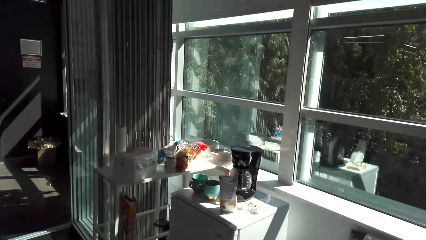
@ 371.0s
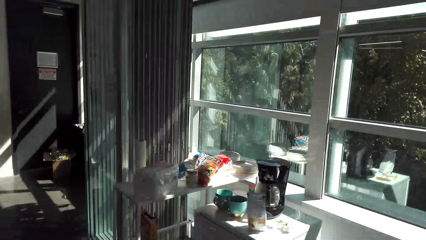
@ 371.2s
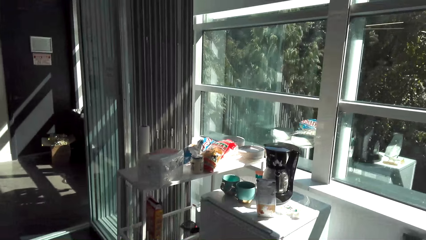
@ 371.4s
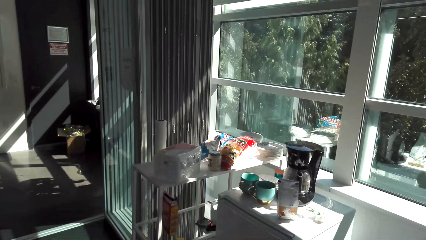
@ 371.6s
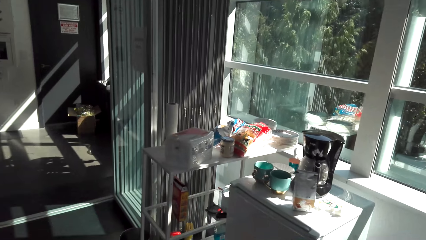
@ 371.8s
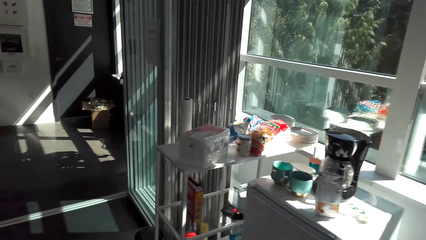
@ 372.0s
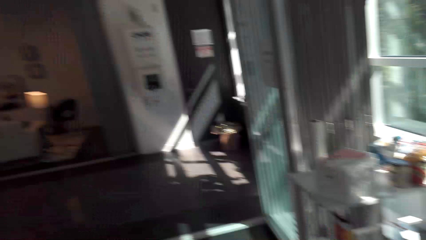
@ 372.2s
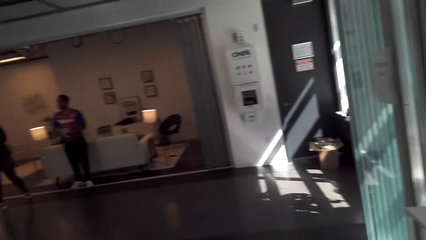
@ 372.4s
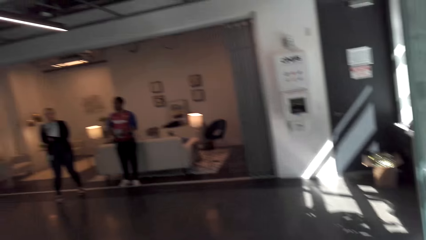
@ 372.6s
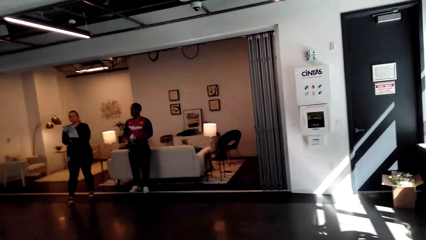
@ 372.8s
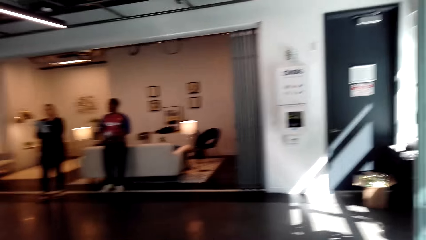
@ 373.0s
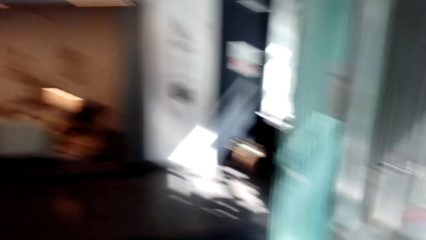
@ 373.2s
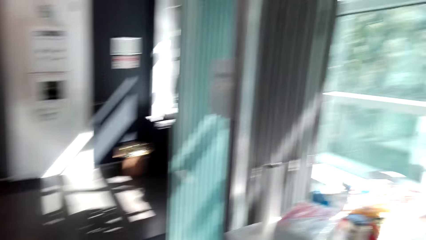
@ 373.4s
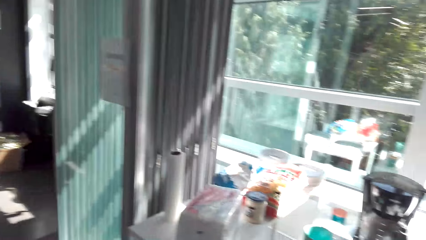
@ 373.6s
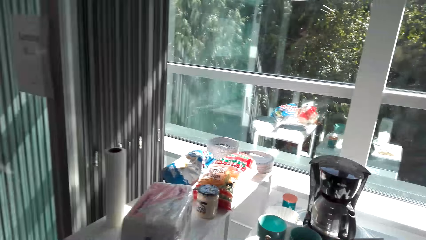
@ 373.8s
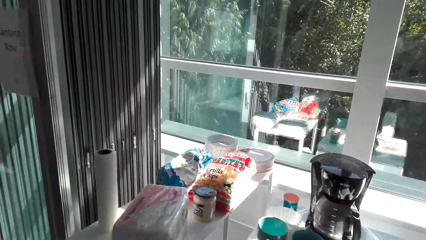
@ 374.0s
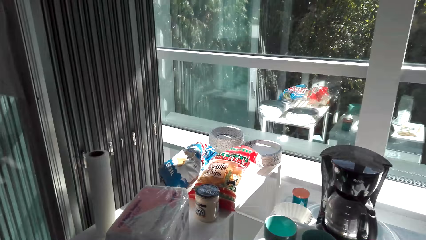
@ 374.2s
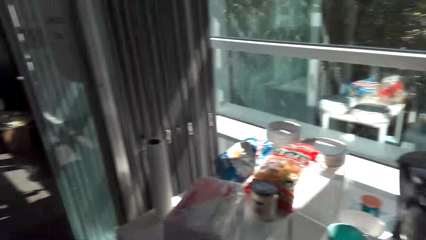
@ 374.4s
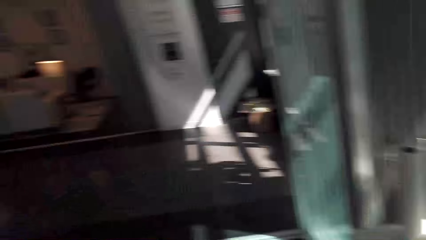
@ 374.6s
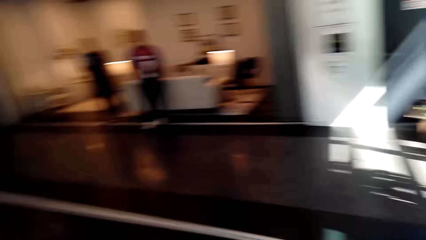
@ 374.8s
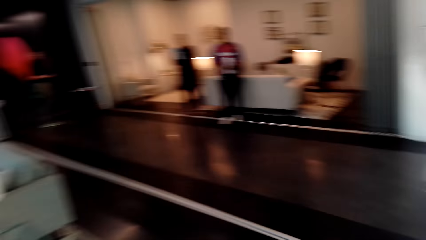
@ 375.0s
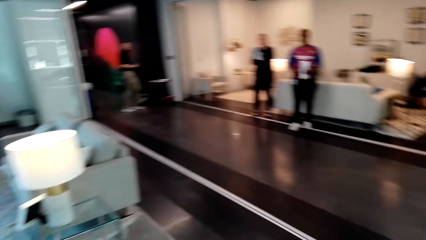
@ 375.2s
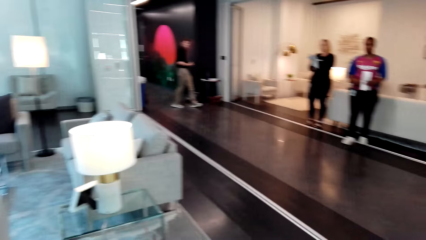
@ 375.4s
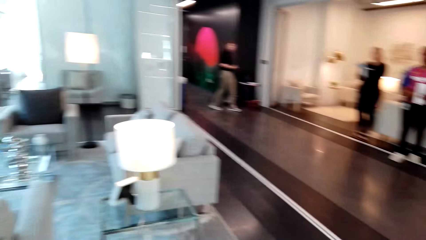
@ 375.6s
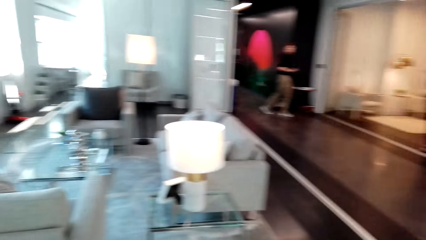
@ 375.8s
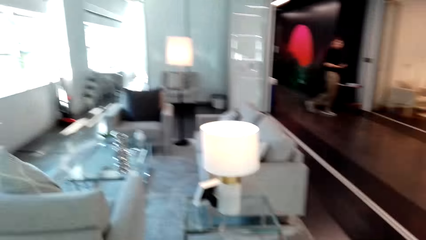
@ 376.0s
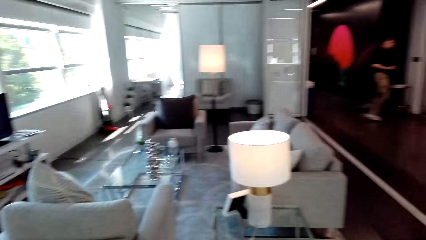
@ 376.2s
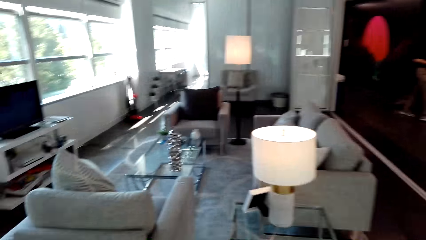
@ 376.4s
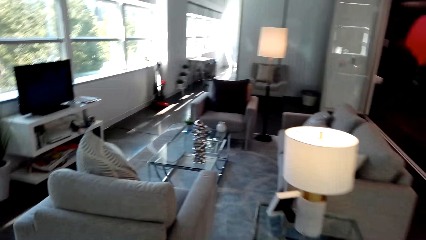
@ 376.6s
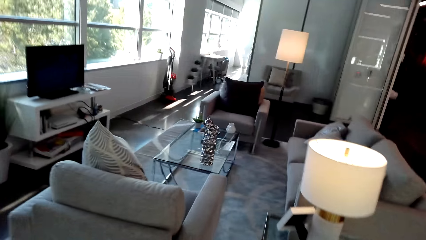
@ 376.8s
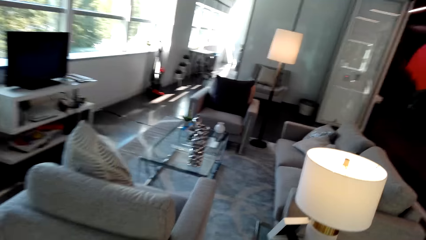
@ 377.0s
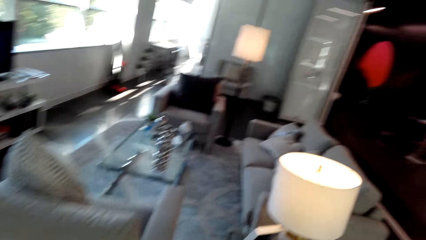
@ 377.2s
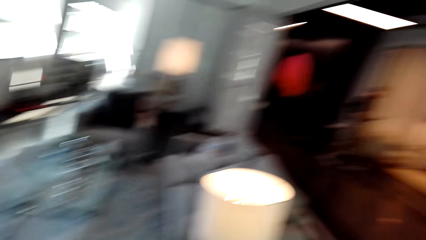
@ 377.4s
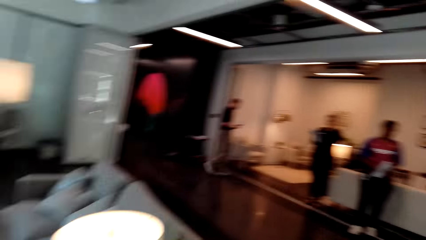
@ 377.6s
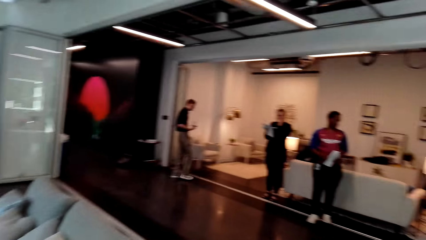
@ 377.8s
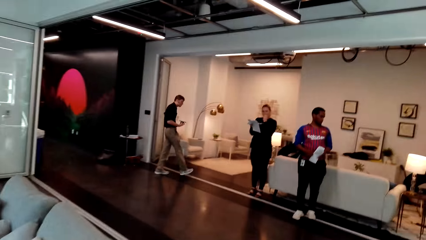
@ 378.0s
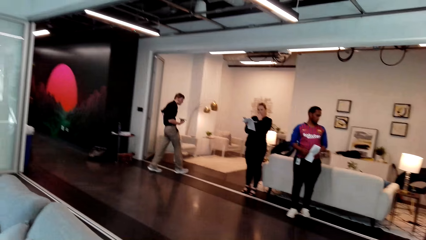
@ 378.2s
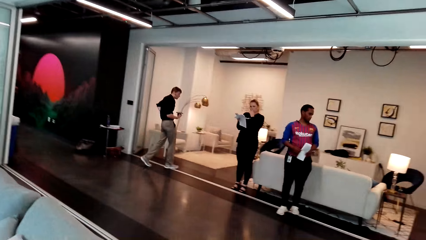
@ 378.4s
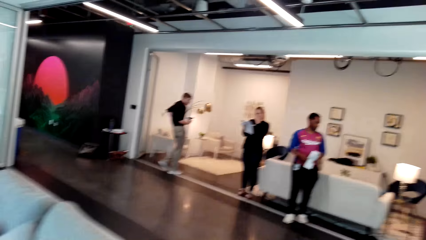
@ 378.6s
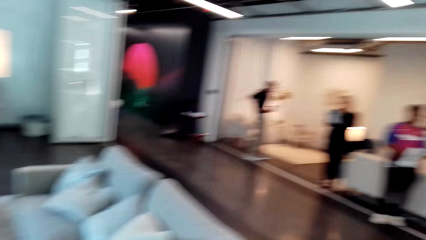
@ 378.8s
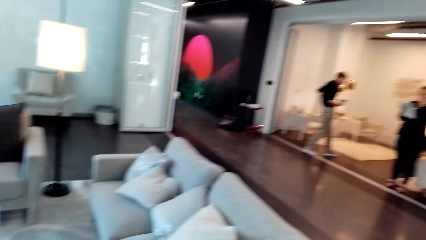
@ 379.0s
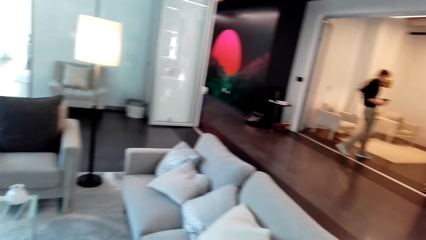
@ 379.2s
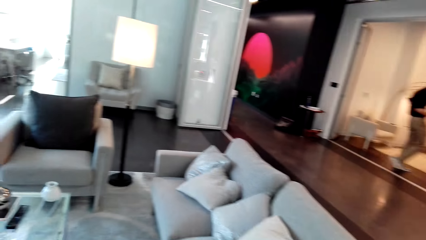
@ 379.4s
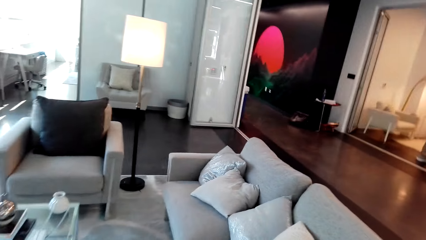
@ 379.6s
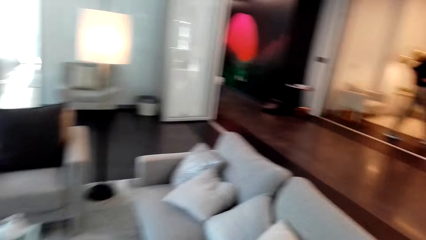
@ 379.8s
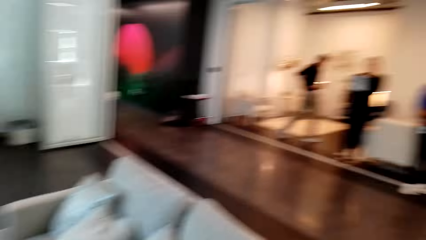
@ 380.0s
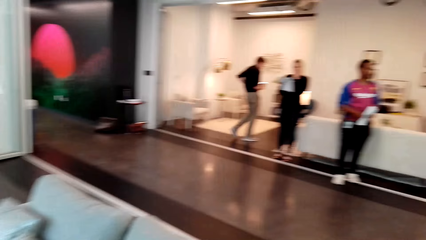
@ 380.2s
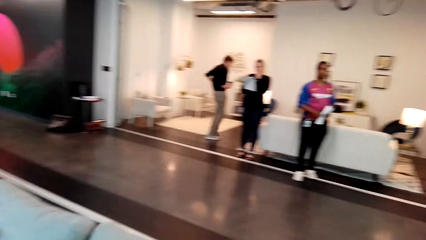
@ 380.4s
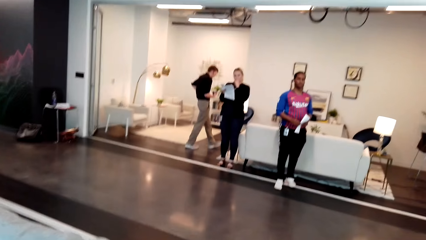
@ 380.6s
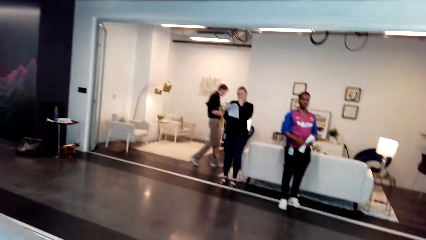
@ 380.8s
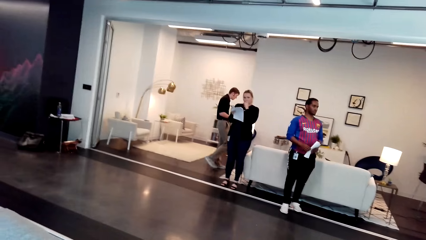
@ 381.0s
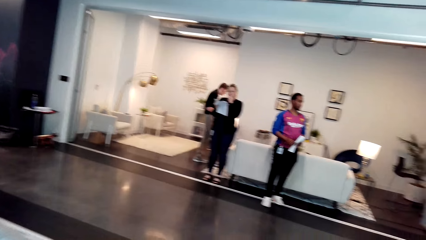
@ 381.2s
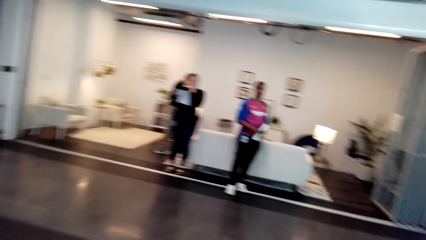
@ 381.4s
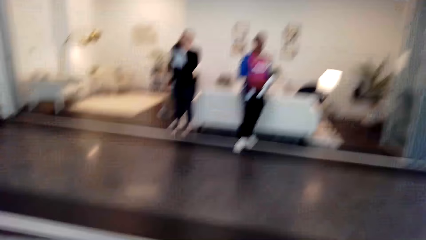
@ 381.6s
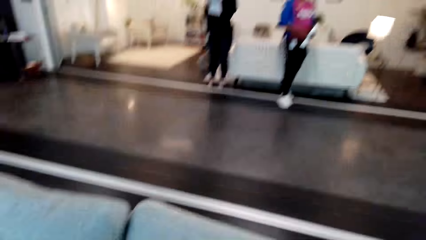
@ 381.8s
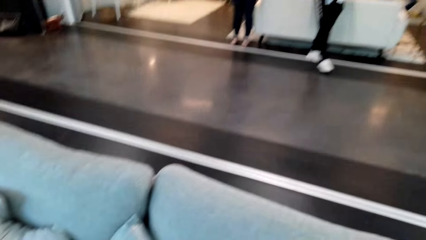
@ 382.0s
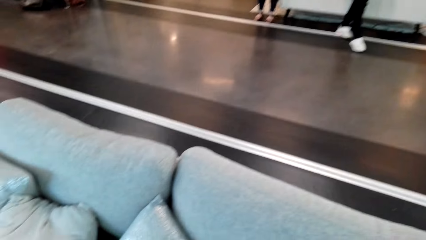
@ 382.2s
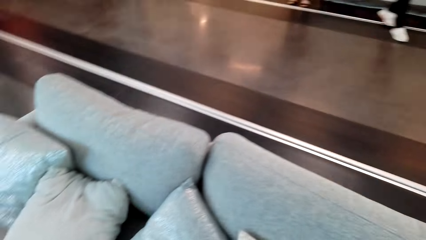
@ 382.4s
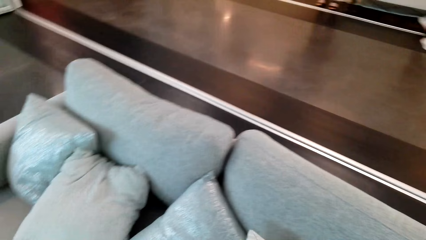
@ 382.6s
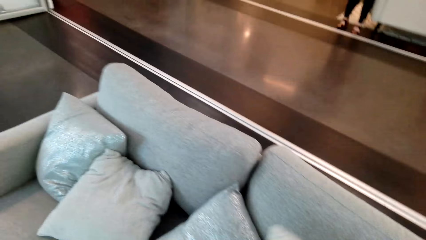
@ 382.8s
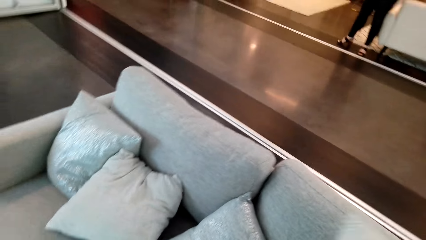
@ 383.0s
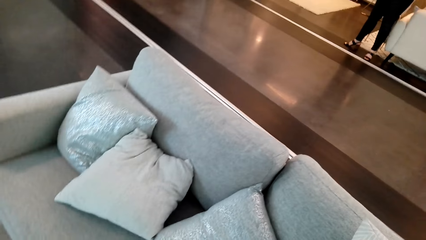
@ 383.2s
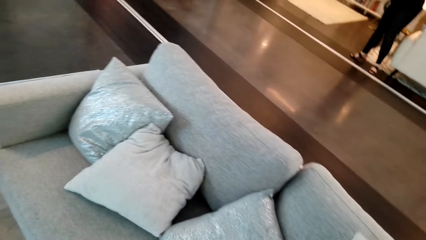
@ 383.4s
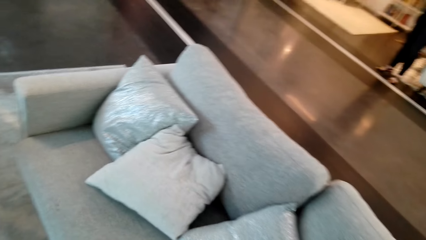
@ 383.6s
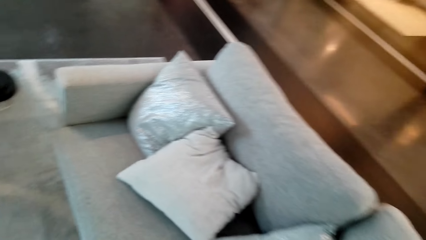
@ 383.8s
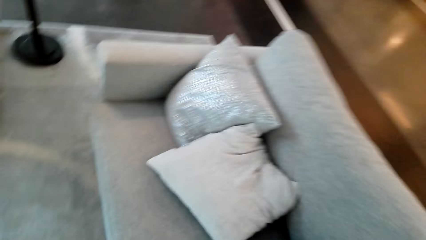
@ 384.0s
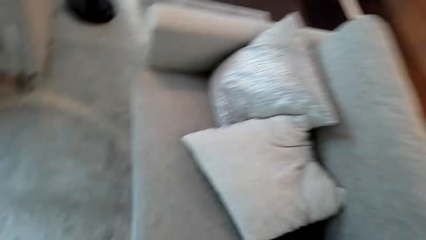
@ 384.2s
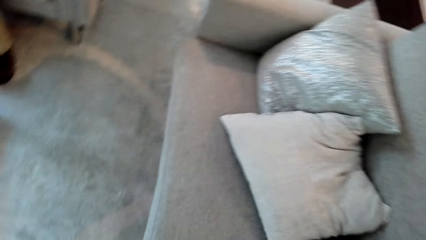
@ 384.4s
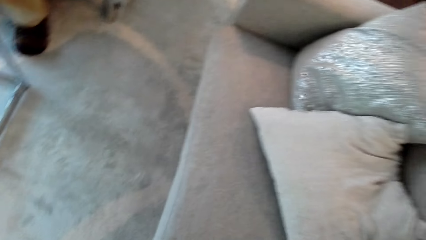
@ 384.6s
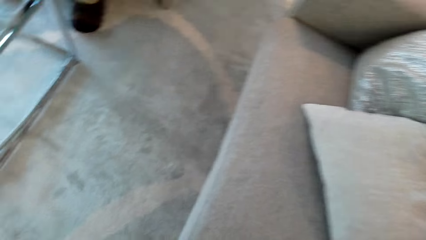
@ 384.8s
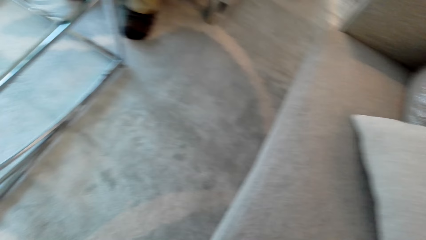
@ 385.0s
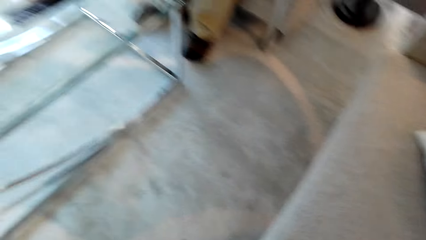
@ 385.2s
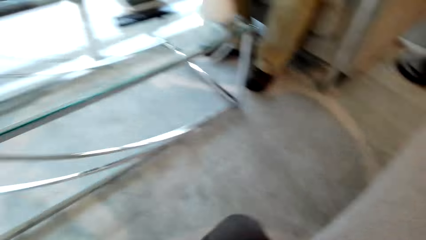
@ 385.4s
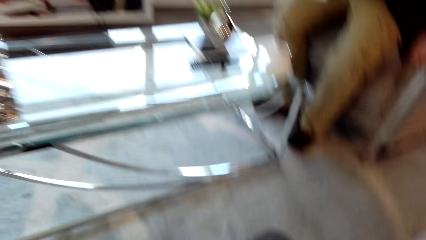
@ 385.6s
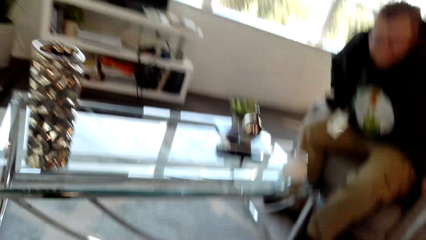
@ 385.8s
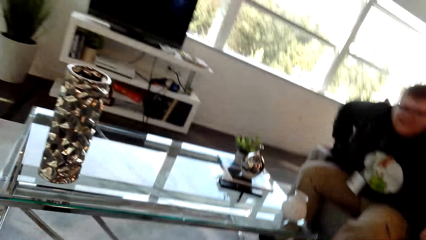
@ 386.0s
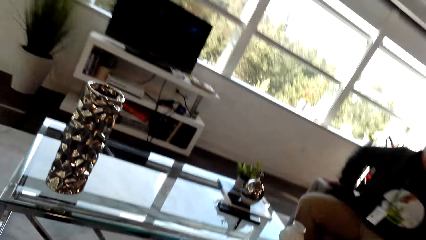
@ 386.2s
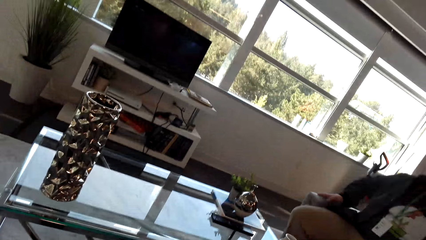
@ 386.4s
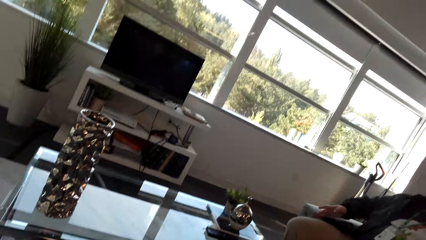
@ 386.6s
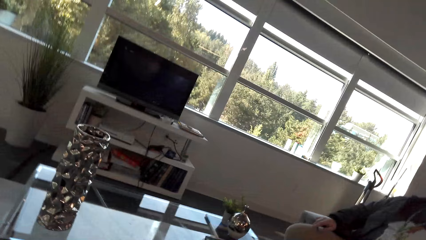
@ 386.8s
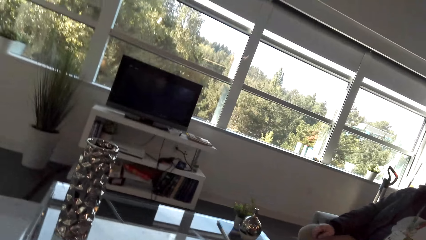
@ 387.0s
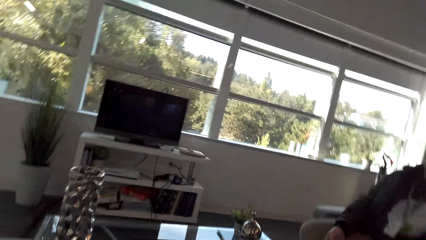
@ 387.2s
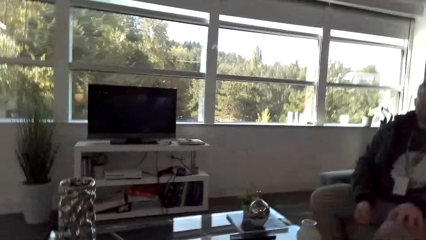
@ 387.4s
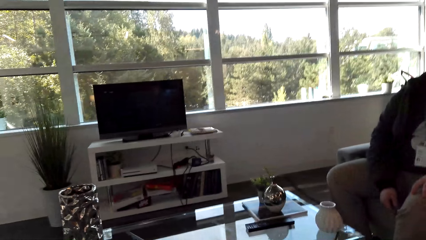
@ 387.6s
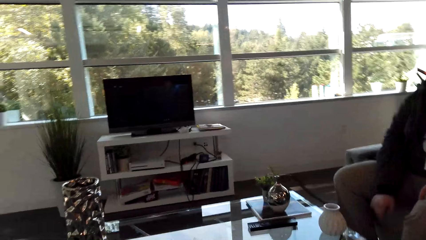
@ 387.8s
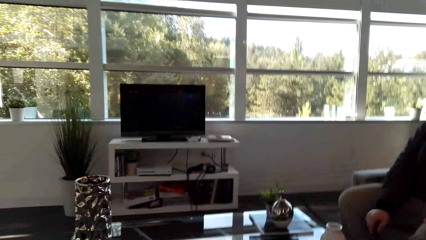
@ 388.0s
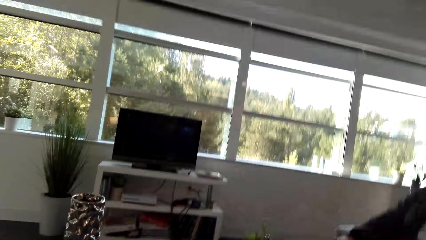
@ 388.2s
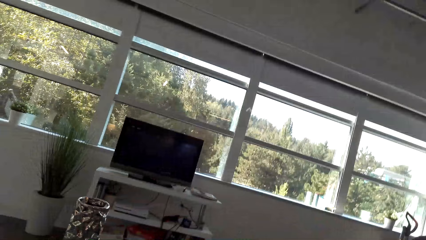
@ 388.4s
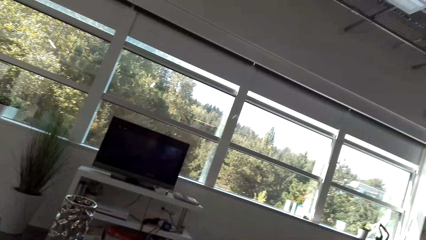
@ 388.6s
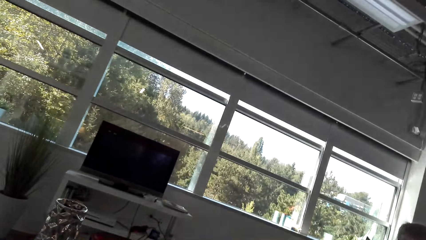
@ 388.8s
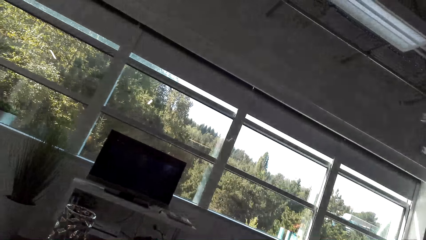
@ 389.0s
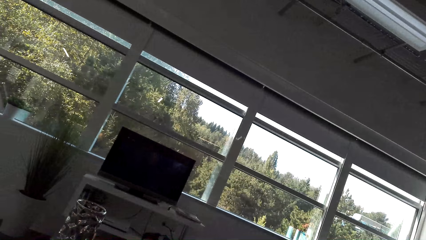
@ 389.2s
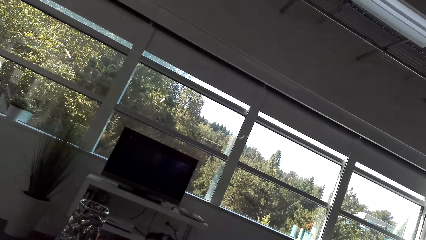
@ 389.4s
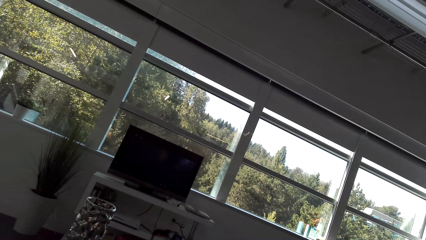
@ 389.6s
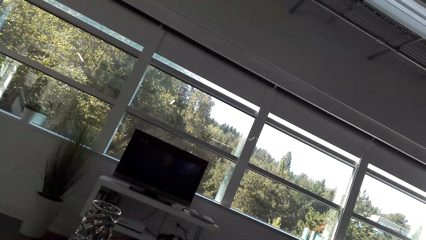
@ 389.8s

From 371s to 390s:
A woman moves. The camera wearer walks around. A man walks. The camera wearer looks around. The camera wearer and another man sit on a couch.
